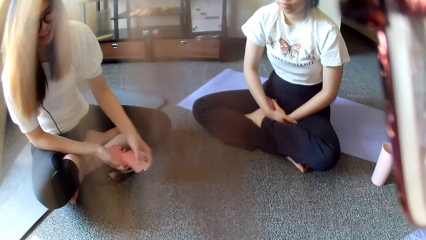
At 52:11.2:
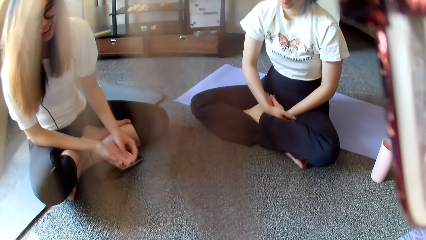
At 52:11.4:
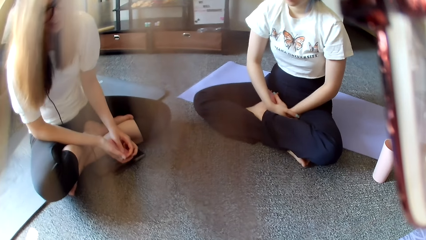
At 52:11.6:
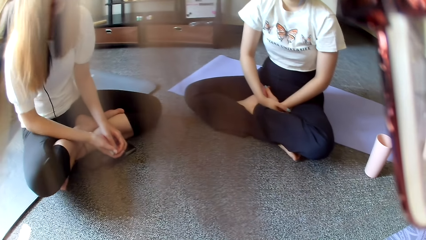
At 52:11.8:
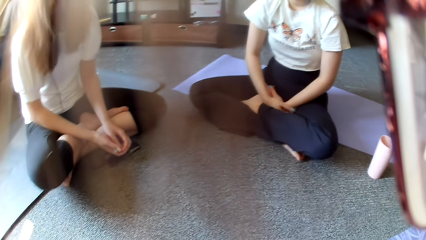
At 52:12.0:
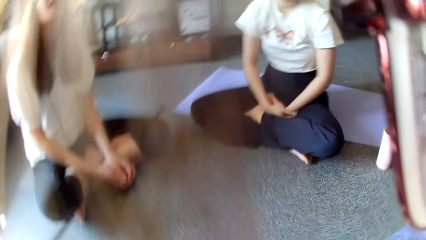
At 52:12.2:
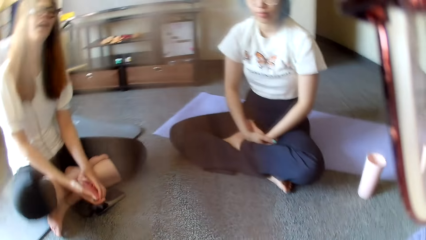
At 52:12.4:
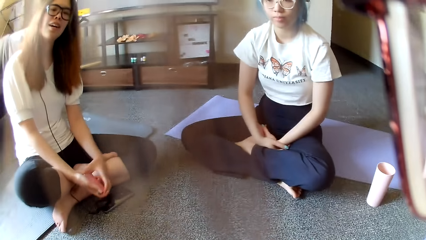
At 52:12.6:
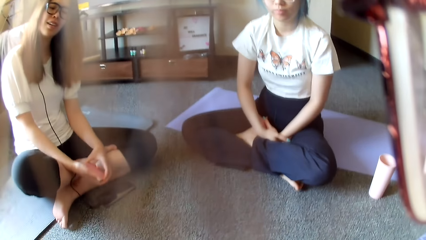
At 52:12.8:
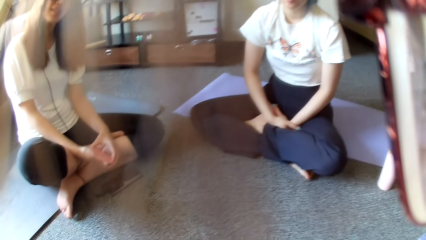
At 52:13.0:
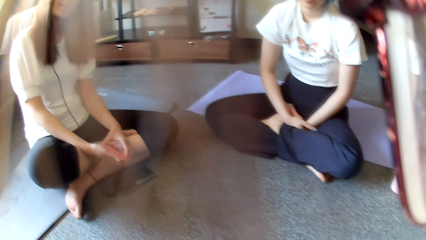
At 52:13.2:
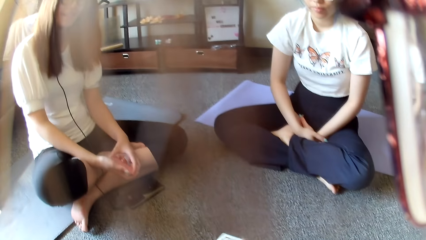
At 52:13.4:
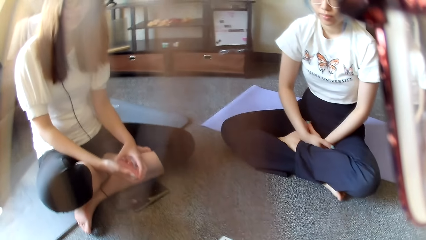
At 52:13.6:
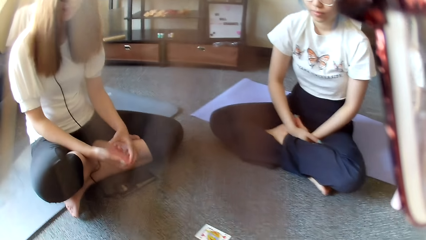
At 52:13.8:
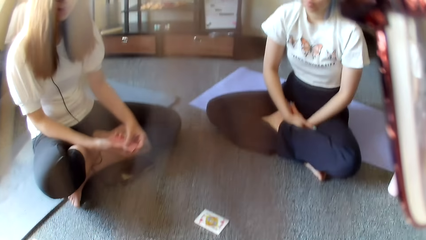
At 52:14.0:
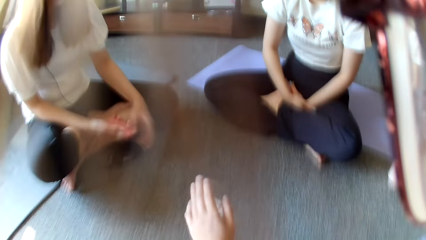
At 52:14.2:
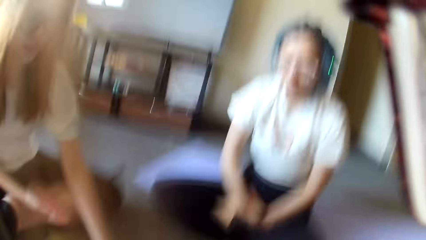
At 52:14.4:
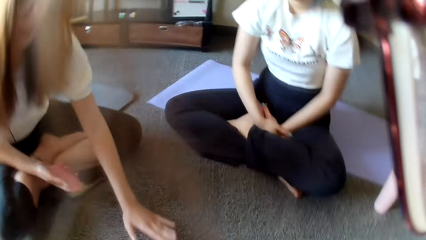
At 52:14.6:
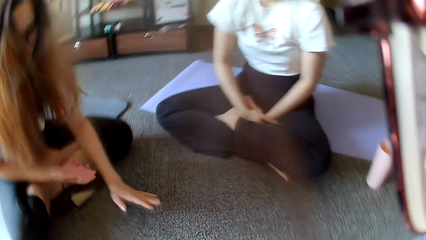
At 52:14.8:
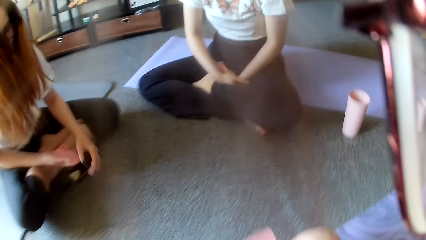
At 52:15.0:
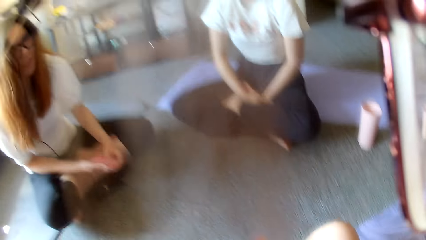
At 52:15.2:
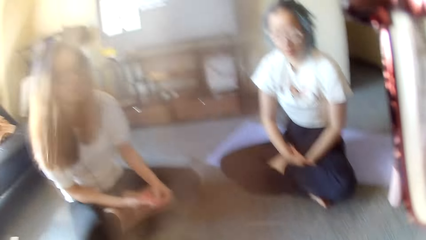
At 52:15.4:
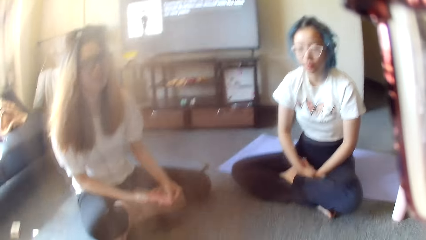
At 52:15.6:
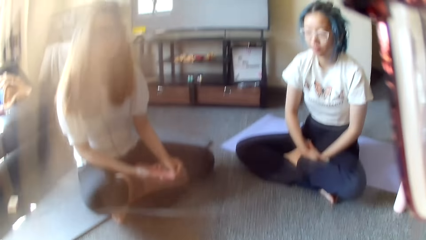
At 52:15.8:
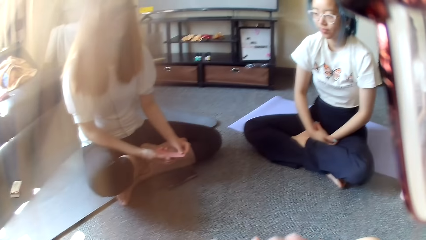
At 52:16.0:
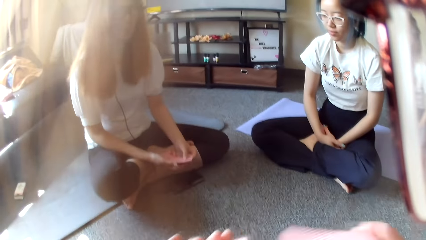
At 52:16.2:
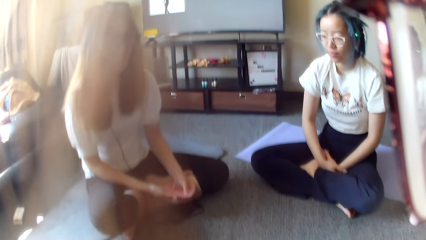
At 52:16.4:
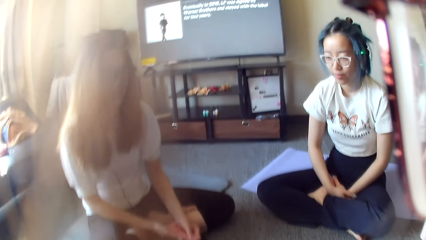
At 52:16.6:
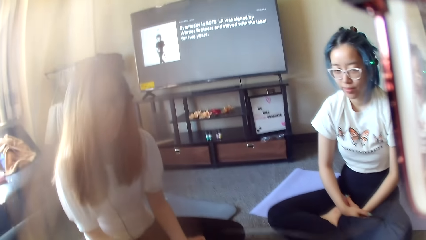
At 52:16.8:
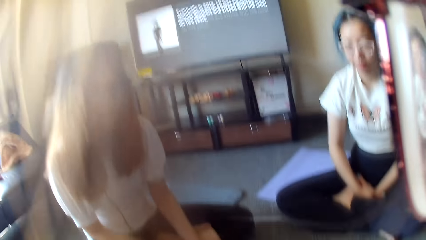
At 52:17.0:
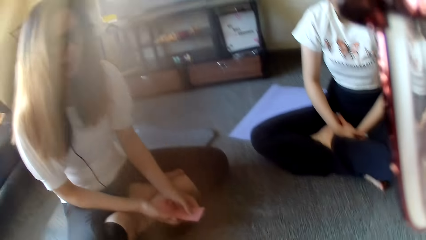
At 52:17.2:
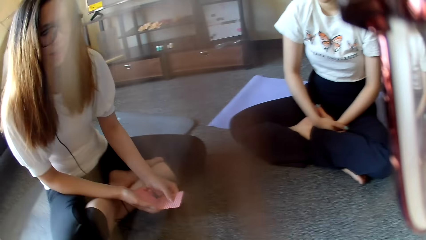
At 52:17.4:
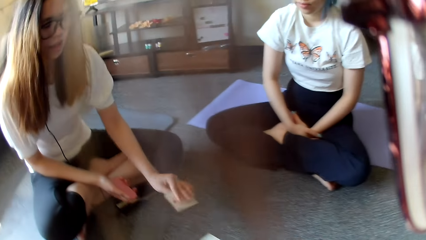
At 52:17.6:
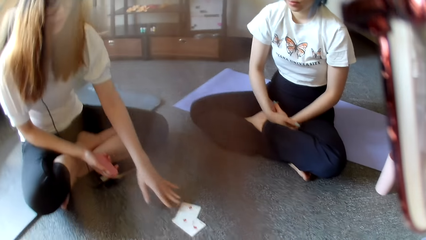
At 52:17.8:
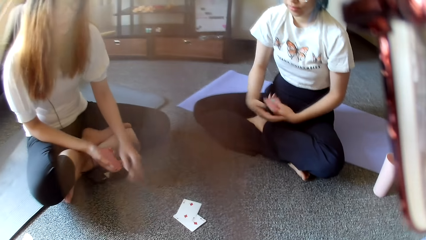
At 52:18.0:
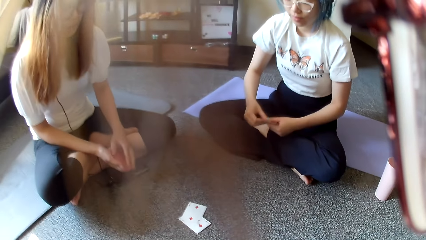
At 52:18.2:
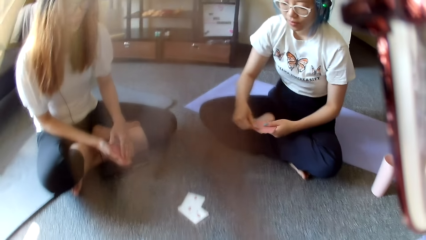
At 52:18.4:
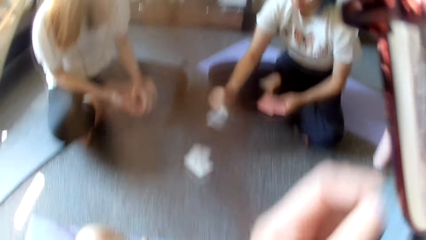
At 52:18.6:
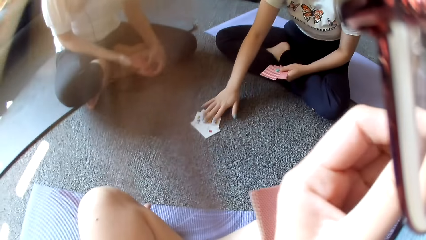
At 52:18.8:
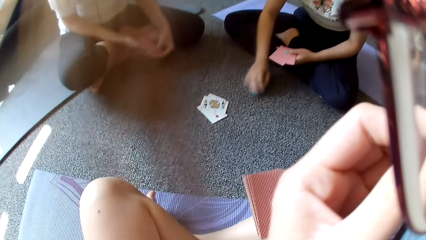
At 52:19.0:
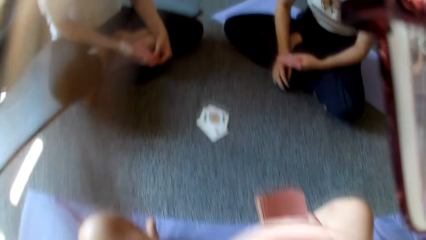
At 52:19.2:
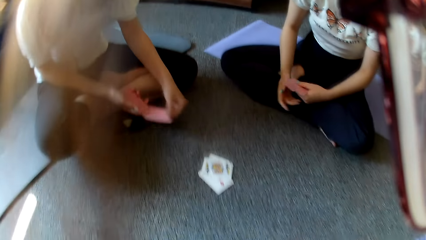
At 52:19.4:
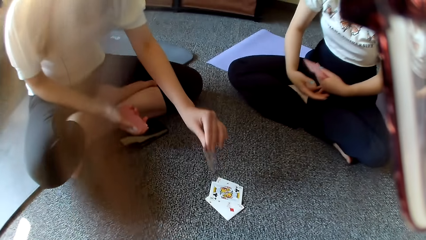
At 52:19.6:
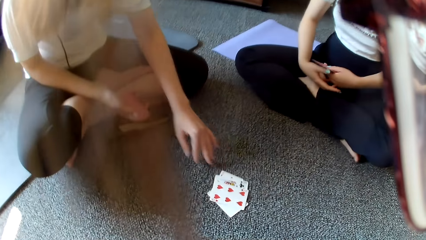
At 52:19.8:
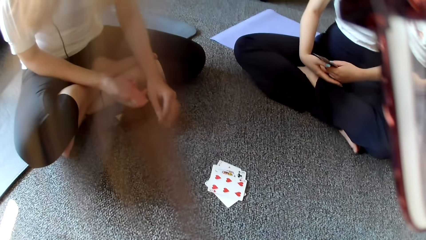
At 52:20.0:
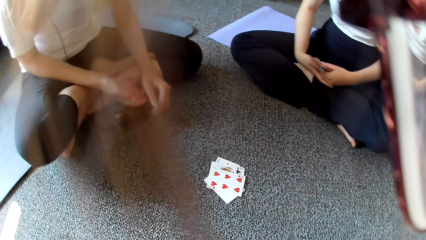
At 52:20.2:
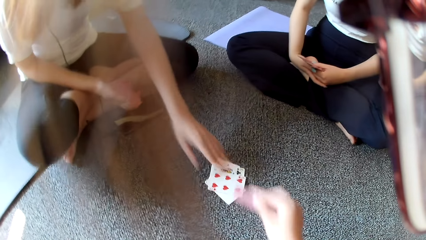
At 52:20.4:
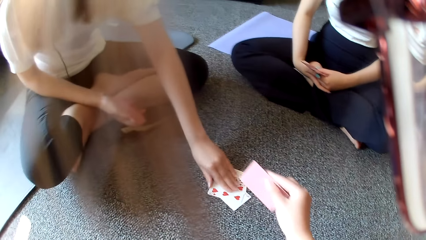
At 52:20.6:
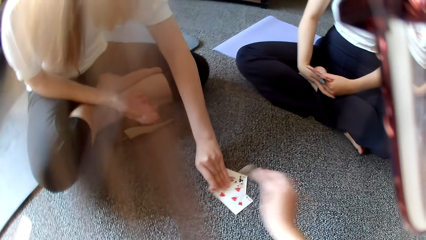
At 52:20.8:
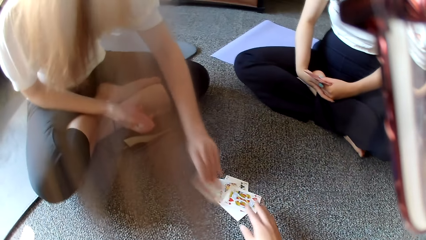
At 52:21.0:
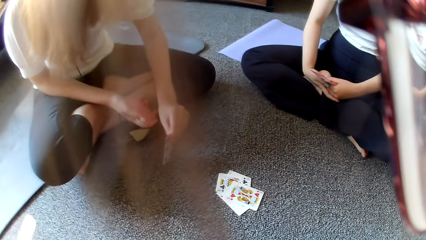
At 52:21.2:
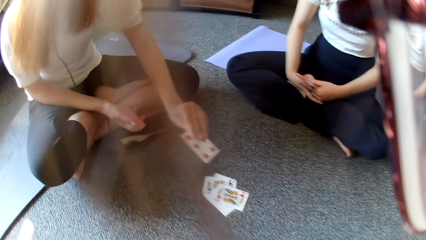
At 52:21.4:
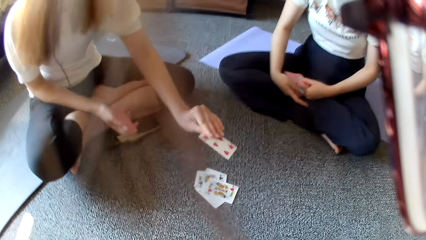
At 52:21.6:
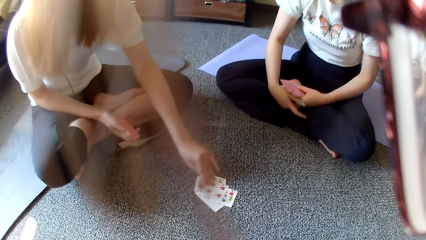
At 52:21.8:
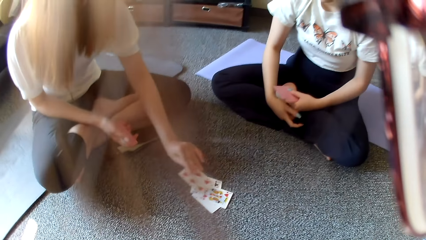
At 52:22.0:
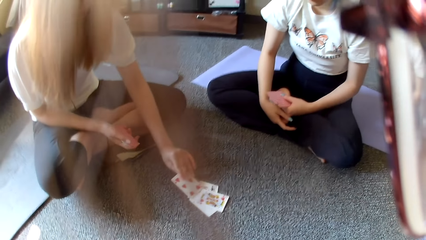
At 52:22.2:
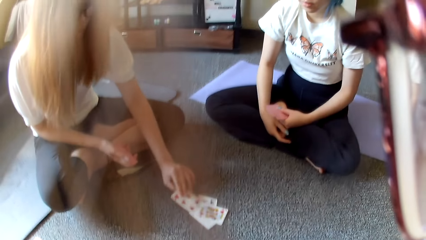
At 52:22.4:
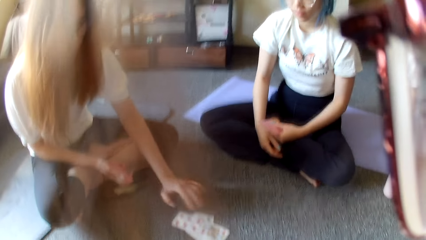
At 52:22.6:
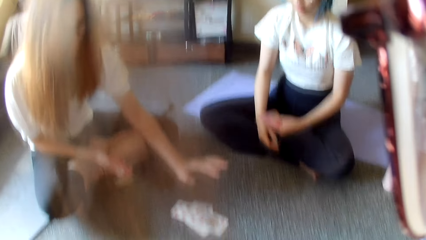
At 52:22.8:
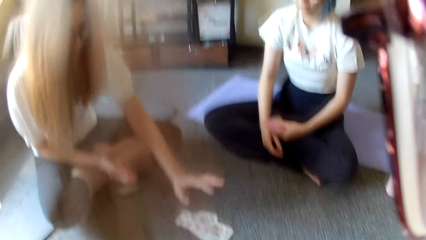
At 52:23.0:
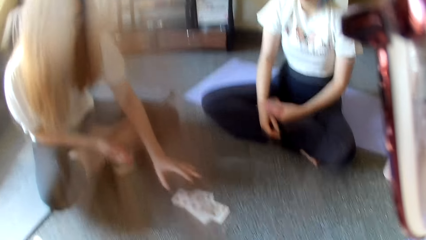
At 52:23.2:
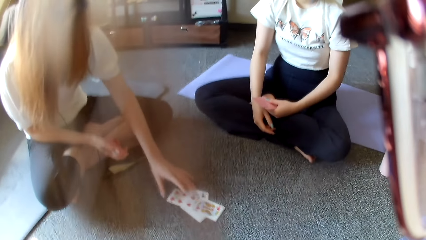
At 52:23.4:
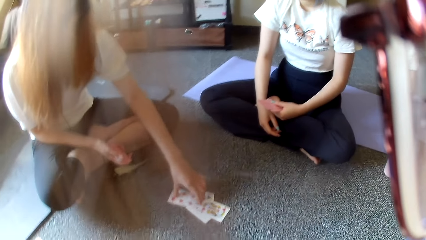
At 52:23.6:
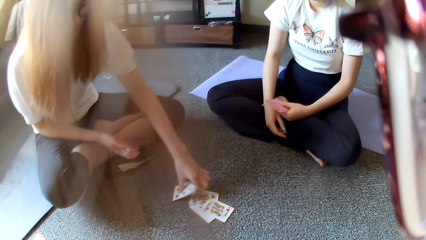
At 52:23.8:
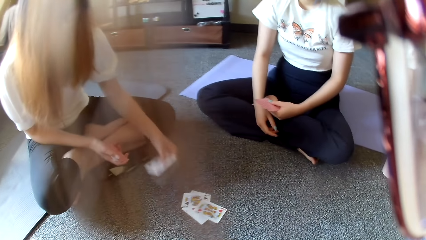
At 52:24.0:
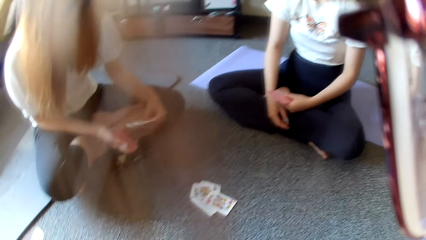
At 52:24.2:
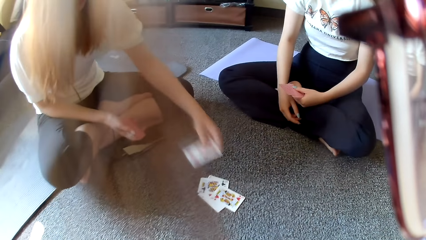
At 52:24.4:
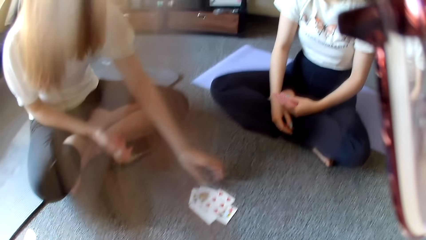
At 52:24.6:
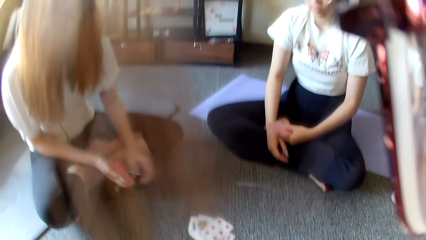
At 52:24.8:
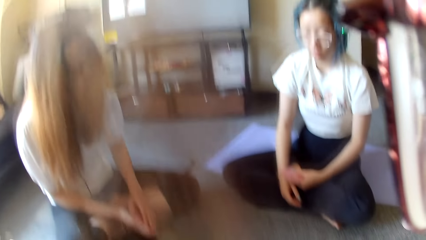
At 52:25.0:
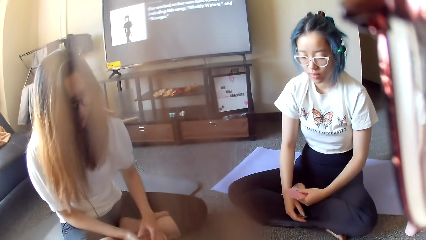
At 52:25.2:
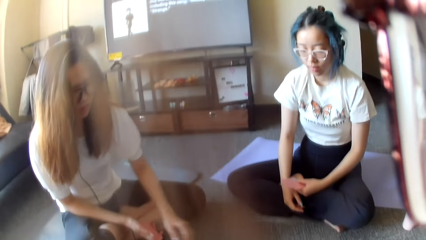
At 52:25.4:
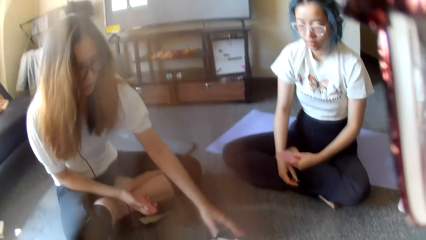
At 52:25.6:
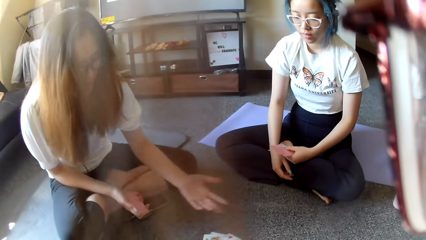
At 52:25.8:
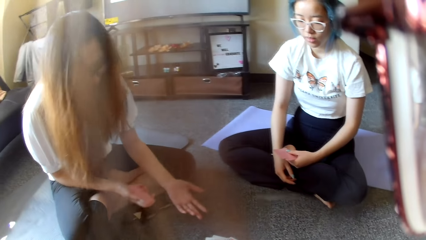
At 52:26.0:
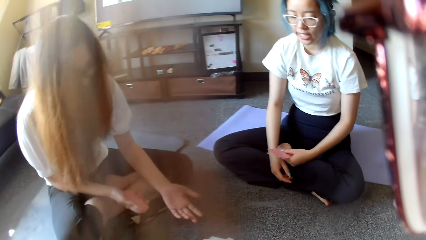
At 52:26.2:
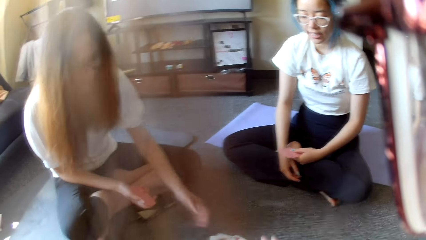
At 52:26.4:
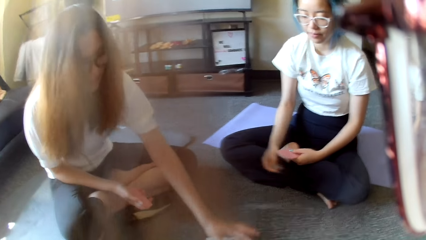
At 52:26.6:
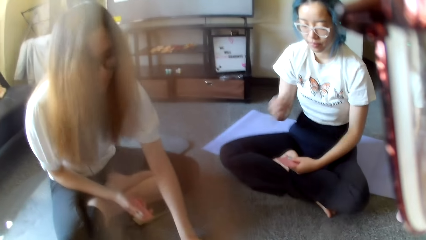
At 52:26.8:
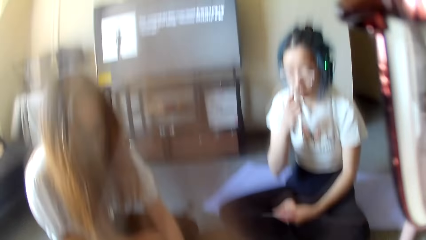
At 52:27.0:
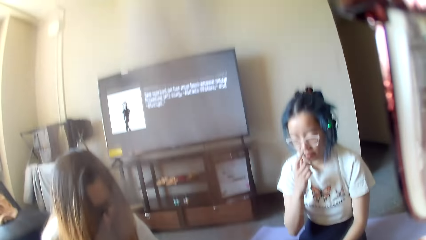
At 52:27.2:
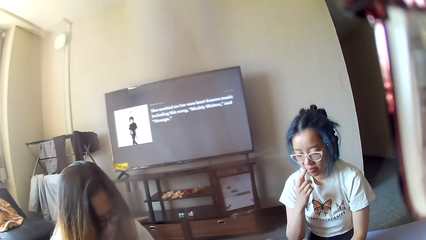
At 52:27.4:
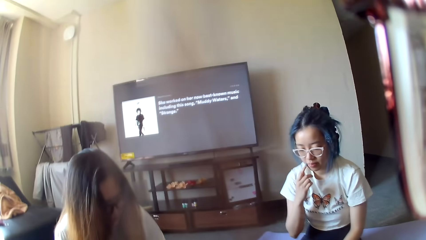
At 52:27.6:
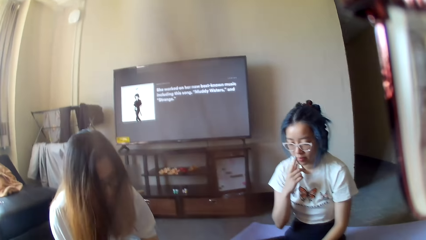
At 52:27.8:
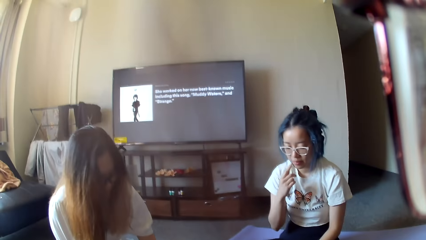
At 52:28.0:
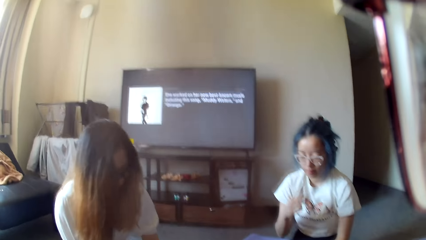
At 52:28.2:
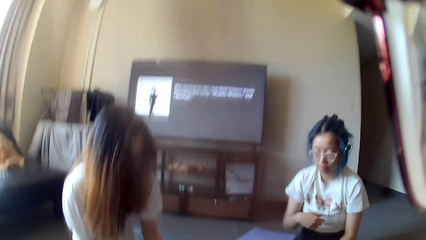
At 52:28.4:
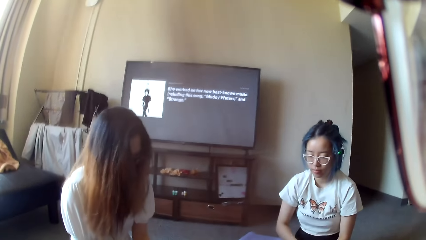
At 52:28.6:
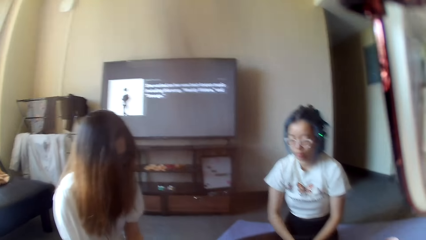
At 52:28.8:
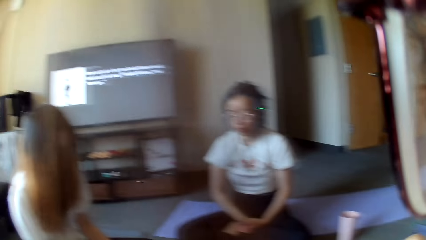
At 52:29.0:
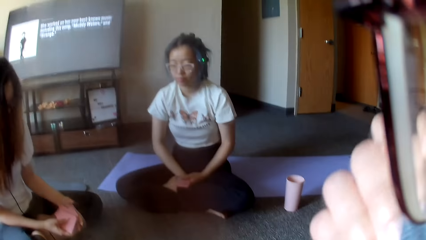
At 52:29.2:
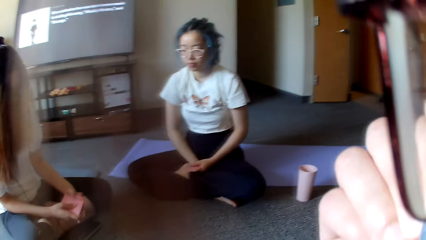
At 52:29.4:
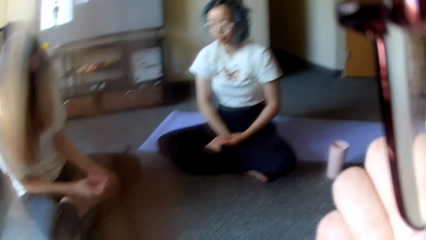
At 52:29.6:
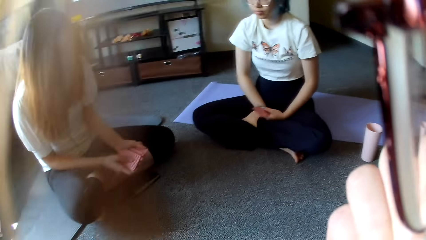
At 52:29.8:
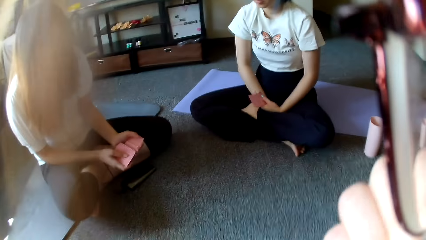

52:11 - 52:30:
A woman plays poker. The camera wearer plays poker. The woman stretches the hand. The camera wearer looks around. The woman plays poker and places a card on the floor. Another woman places a card on the floor and plays poker. The camera wearer touches the face. The first woman plays poker and places a card on the floor. The camera wearer plays poker. The first woman picks up a card on the floor, plays poker and moves the right hand. The first woman picks up cards on the floor. The other woman scratches the face.
